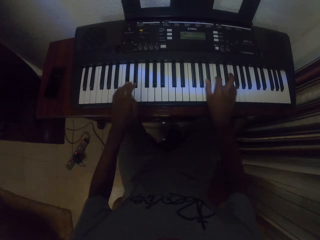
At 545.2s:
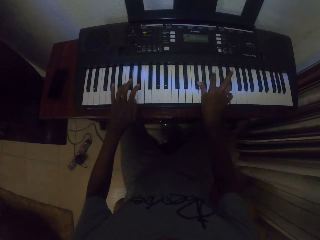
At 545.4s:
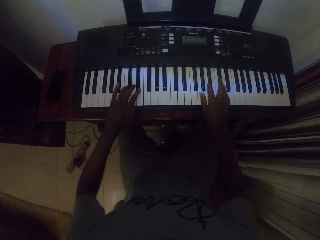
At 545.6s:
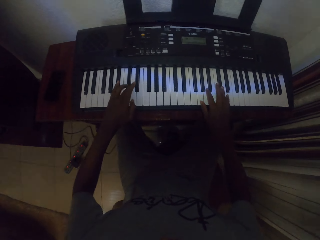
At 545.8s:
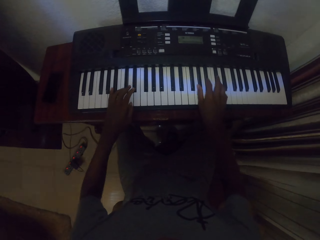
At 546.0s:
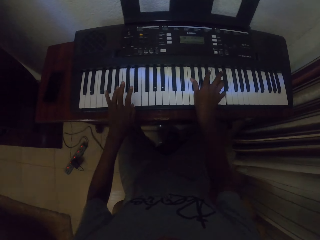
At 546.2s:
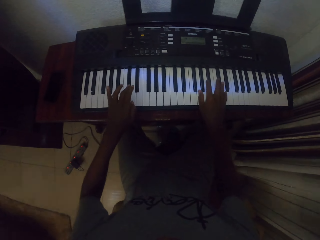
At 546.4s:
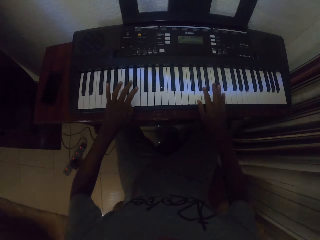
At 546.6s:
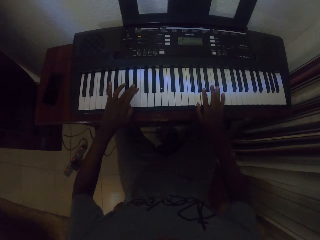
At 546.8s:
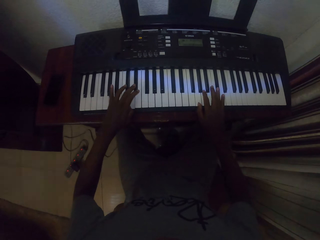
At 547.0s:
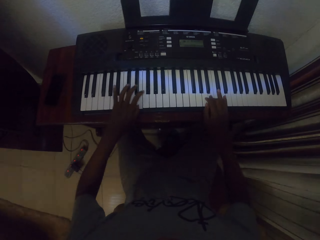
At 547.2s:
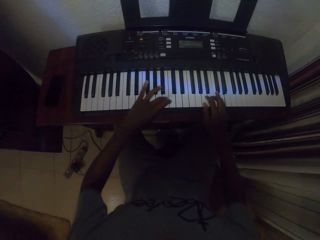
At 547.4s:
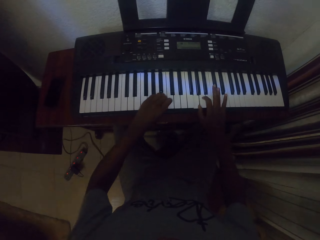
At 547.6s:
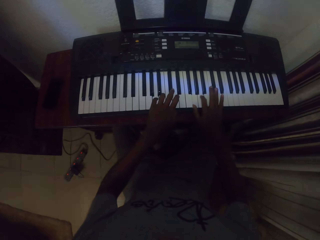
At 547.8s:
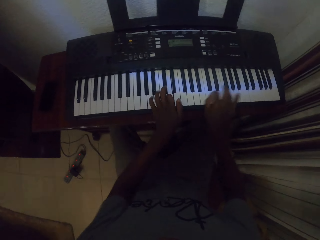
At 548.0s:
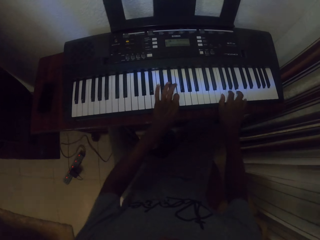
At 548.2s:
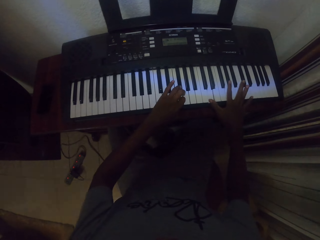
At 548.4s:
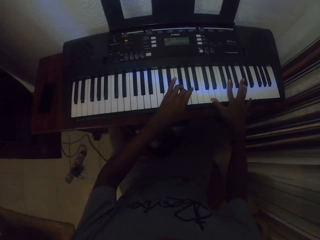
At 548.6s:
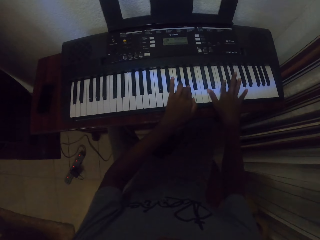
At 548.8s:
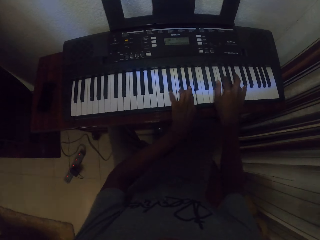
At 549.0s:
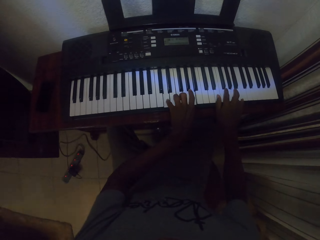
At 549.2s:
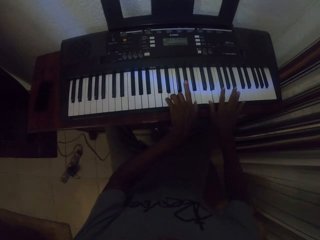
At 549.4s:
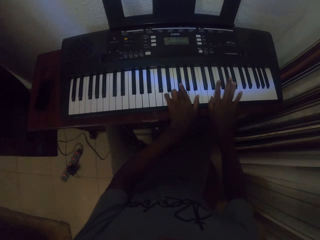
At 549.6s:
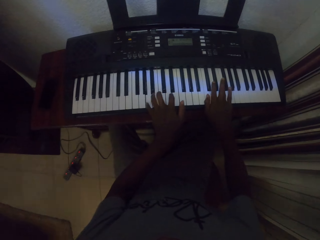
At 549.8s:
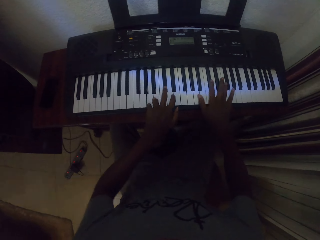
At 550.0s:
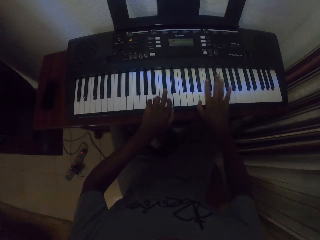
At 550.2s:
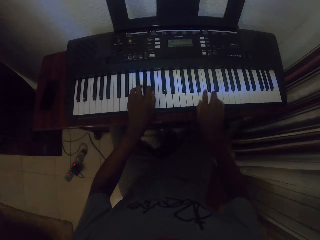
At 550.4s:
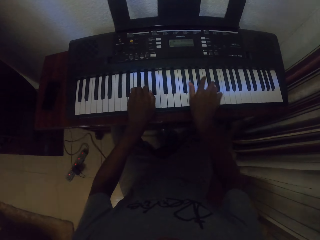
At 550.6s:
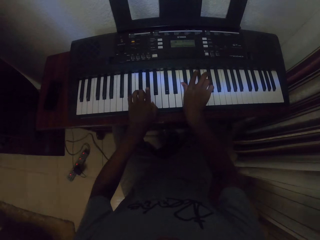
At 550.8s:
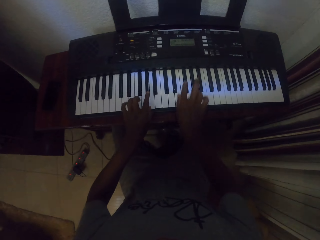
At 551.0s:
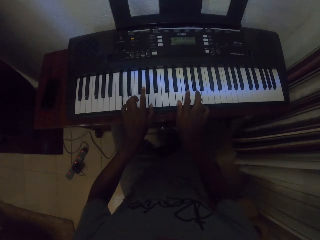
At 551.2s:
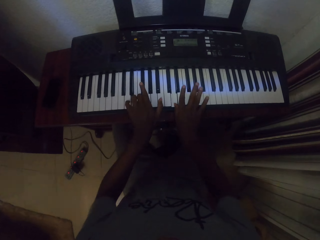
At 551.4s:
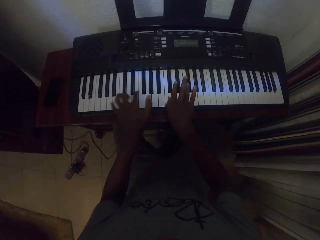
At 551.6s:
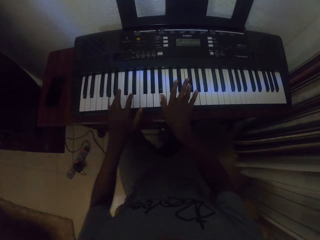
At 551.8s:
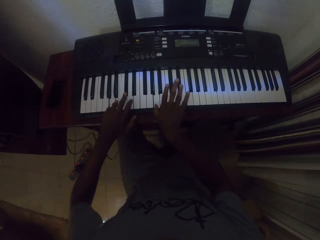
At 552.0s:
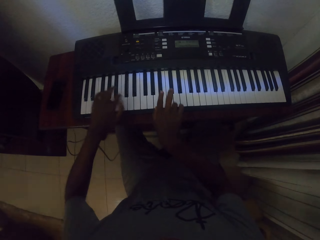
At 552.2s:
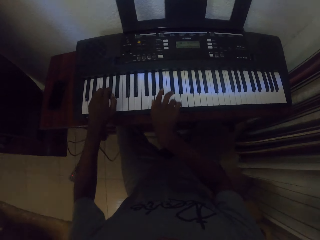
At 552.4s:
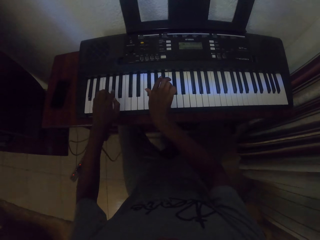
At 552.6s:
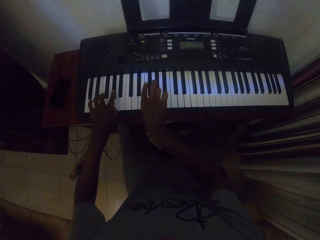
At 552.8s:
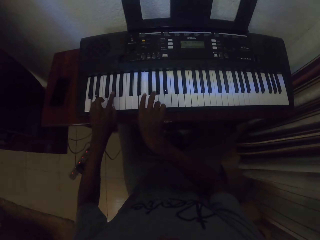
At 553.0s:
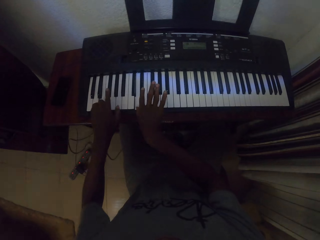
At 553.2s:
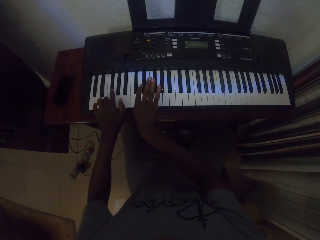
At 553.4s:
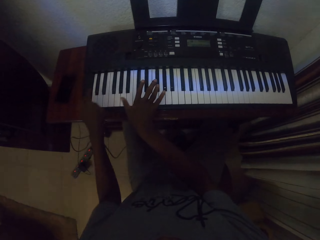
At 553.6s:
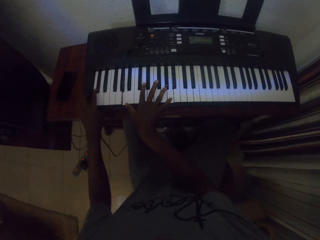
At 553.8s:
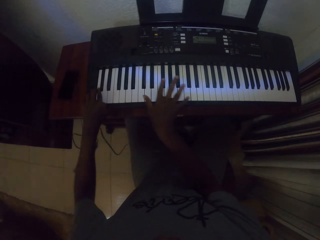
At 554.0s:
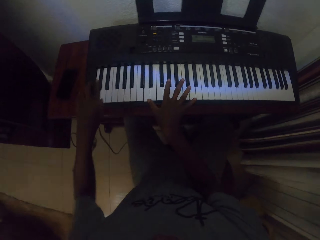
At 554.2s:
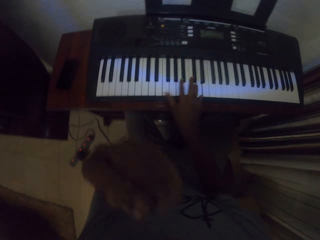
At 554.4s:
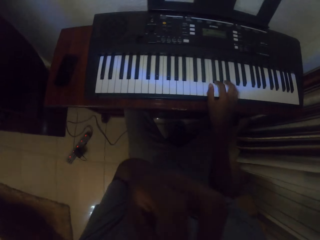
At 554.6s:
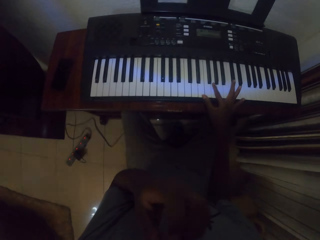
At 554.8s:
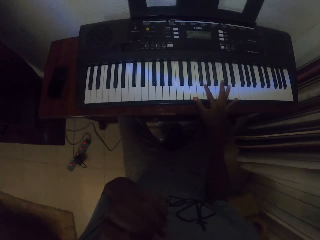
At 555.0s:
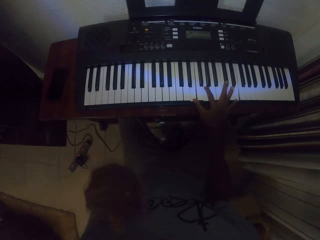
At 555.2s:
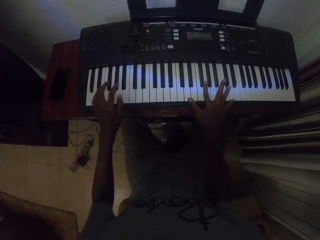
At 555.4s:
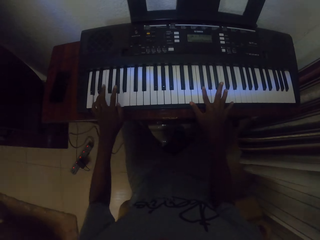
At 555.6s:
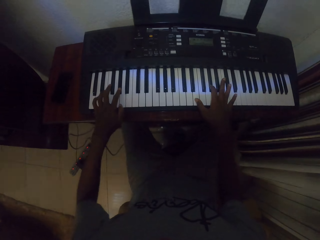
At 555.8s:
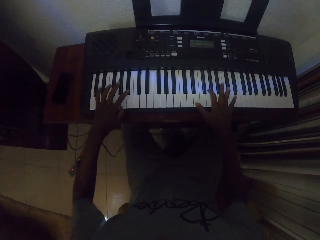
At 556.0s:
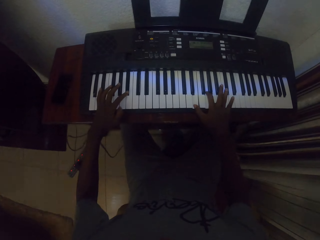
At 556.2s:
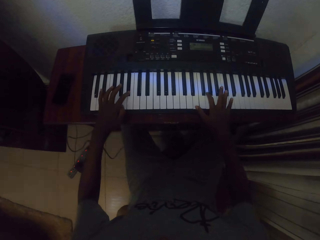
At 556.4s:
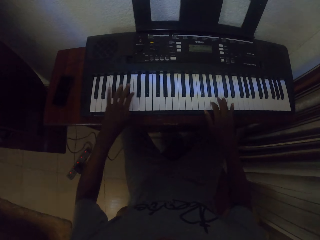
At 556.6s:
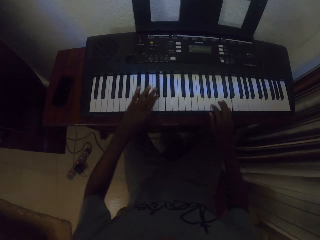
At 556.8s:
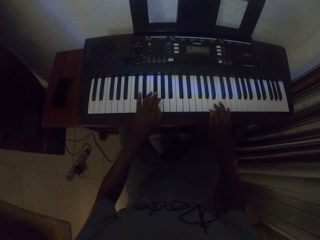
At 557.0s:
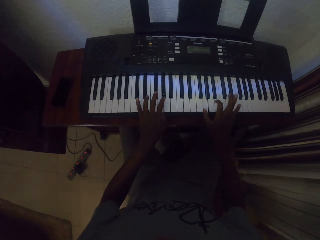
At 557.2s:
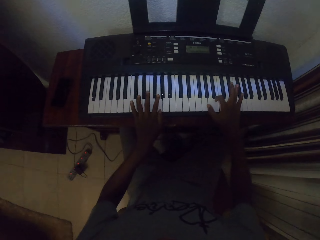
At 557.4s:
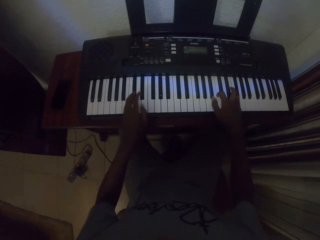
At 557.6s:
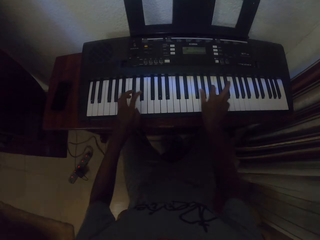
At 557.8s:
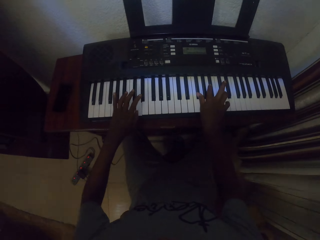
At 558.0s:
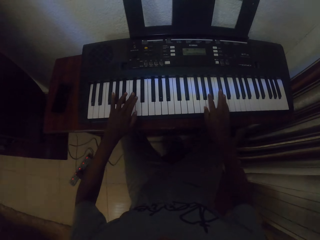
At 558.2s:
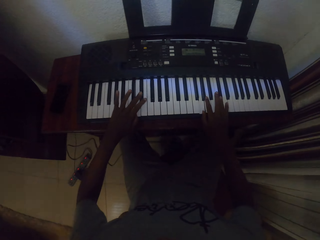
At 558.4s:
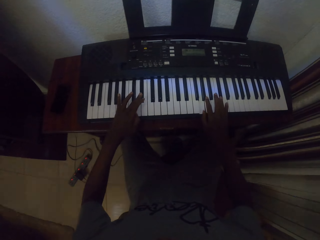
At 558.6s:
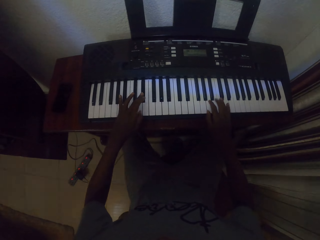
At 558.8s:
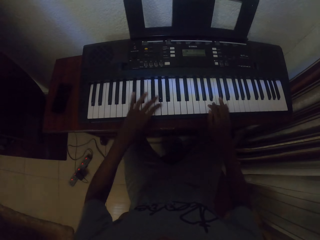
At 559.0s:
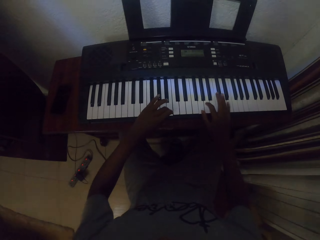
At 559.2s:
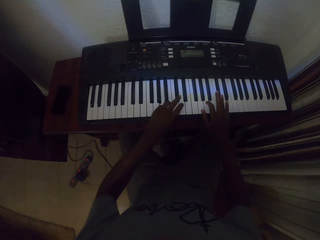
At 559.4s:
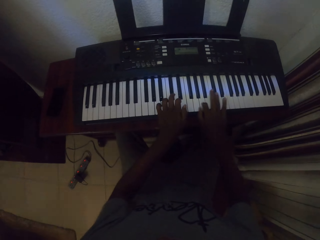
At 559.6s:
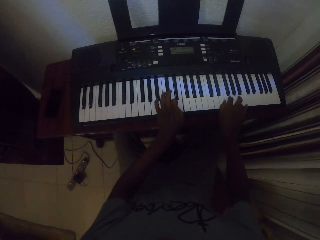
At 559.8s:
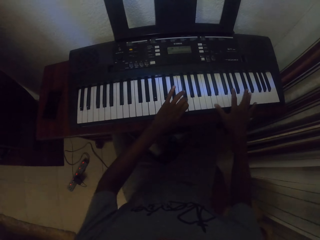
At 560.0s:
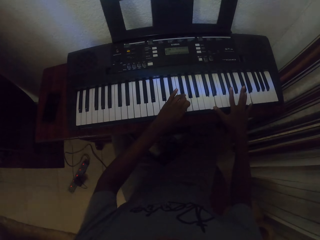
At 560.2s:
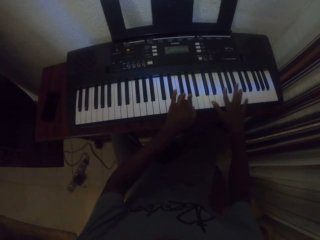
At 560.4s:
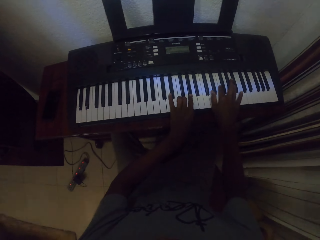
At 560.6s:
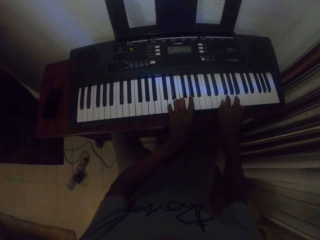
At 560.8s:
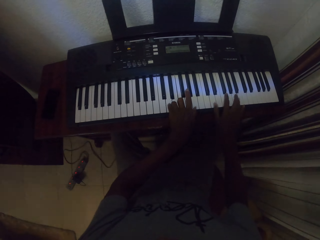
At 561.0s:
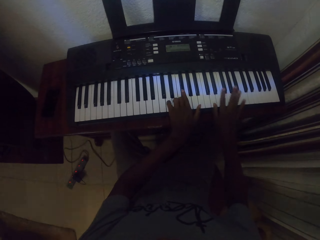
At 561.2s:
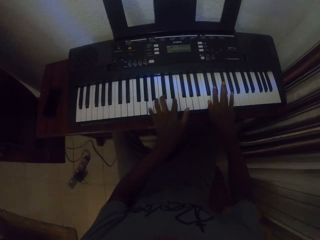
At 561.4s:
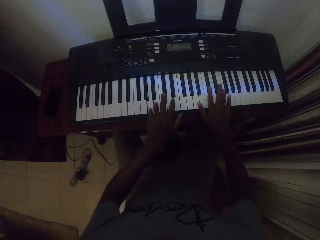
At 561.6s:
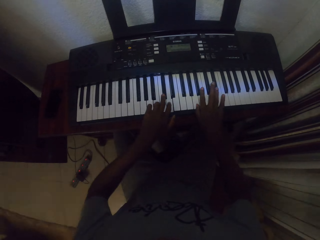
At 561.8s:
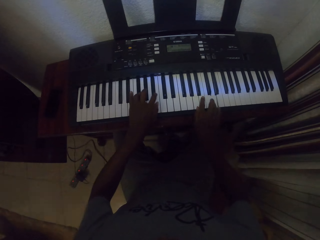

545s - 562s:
The camera wearer raises the left hand. He touches the face with the left hand. He holds his nose. He plays piano.

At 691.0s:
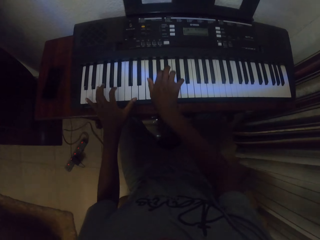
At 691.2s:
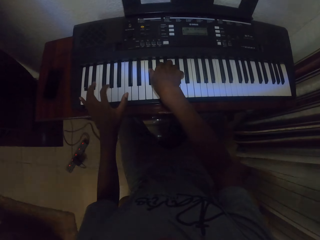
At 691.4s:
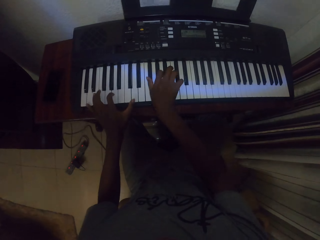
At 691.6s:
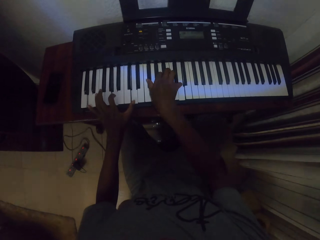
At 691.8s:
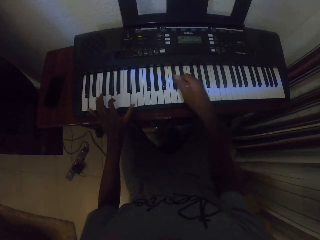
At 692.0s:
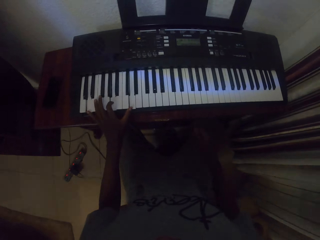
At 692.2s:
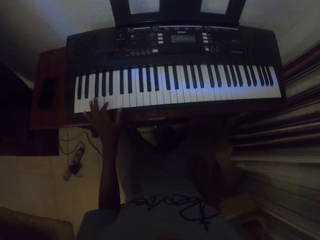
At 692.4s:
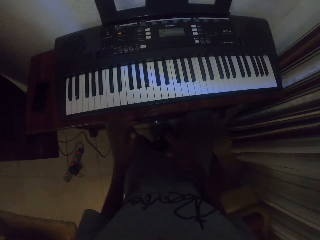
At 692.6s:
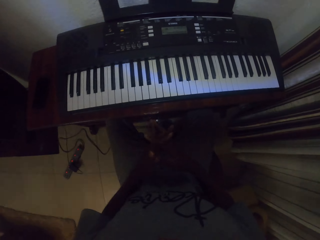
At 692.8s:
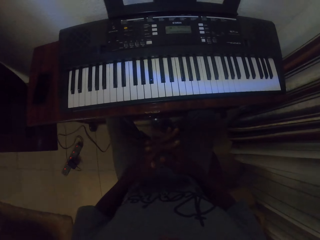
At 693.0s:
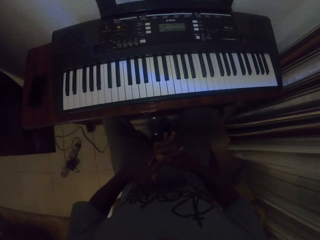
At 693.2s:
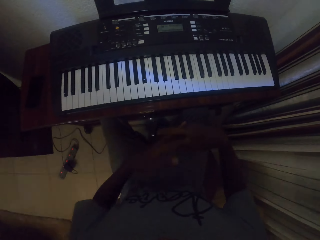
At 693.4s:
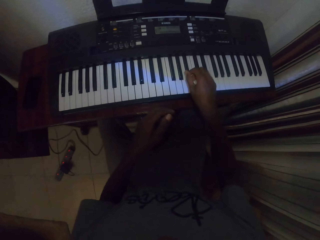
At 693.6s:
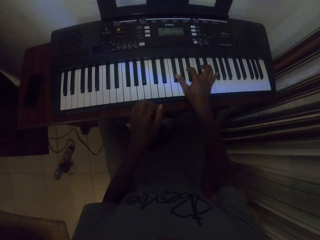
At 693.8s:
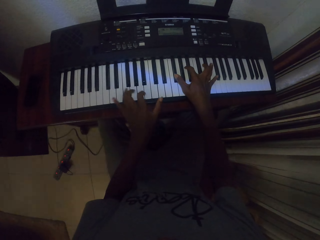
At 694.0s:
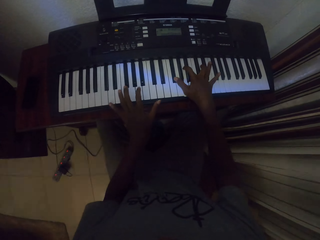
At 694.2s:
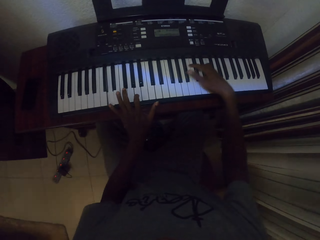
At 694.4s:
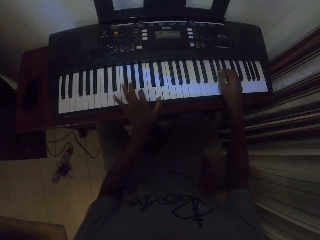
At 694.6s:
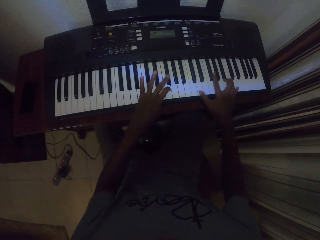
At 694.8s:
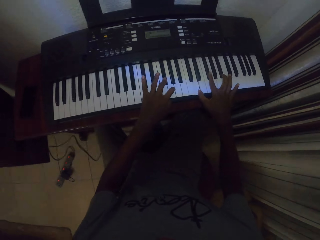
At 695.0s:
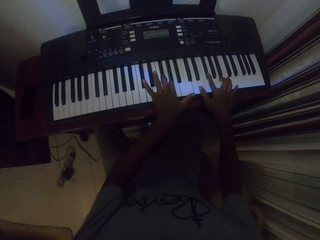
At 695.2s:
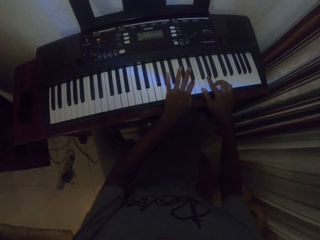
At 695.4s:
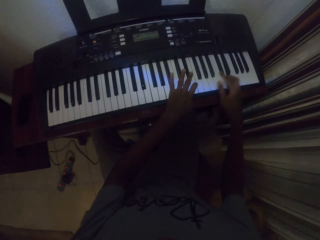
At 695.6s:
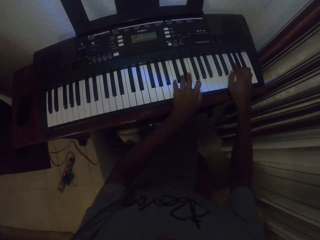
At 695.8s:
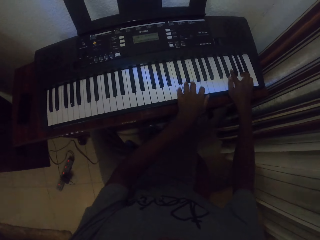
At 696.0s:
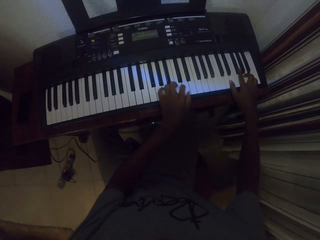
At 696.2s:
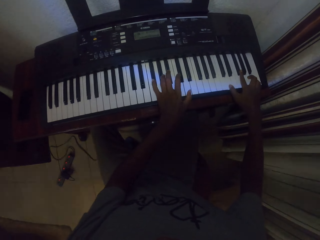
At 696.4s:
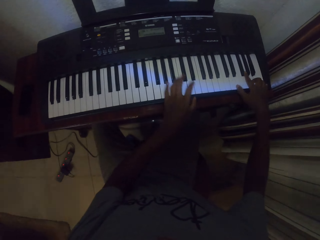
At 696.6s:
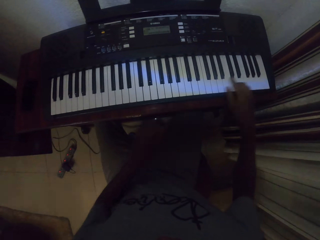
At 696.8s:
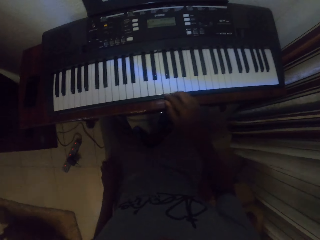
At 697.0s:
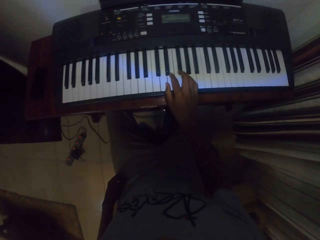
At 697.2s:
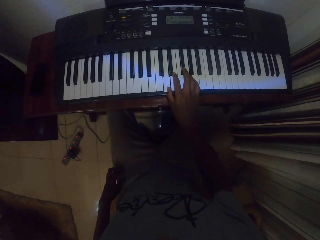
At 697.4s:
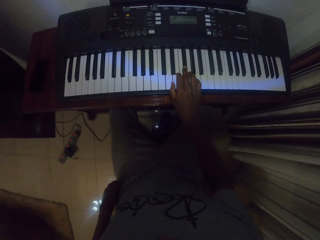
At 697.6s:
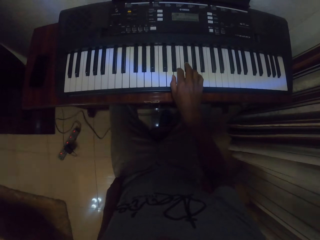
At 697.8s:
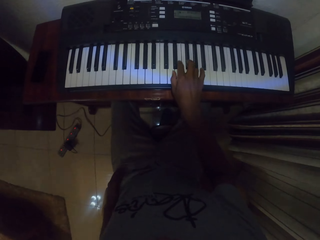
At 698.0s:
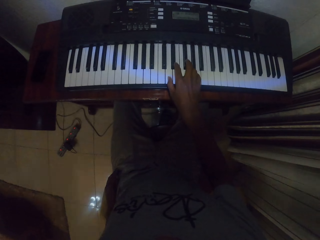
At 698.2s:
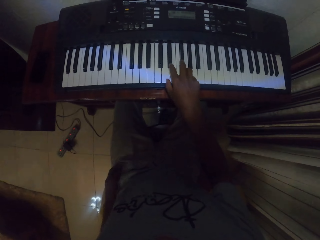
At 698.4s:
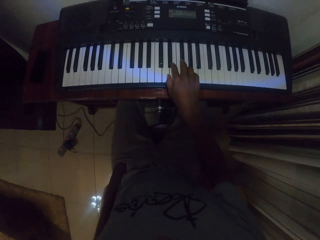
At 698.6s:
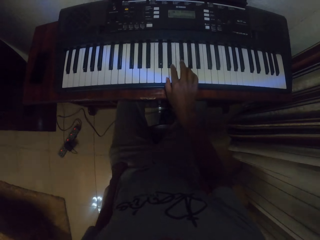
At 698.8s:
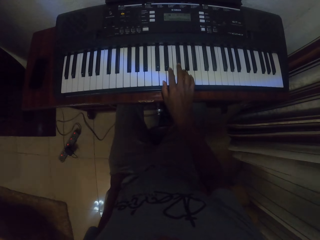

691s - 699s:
The camera wearer puts the hands together. They play piano. They put the left hand in the pocket. They play piano with the right hand.
